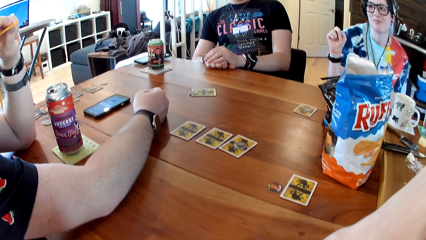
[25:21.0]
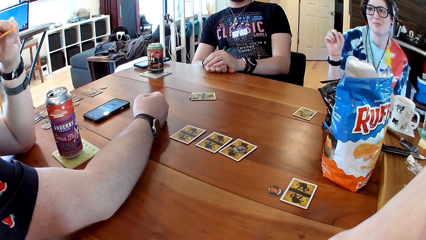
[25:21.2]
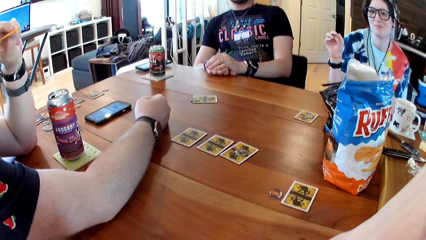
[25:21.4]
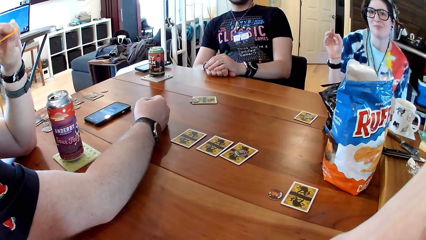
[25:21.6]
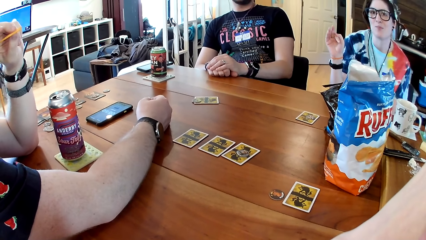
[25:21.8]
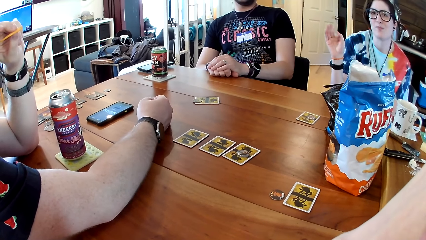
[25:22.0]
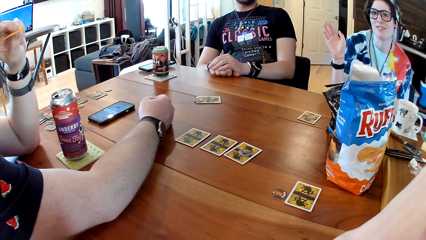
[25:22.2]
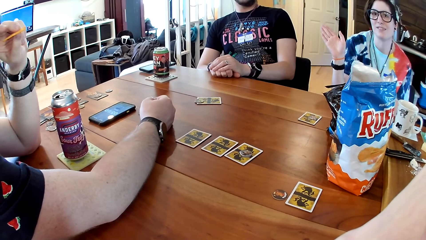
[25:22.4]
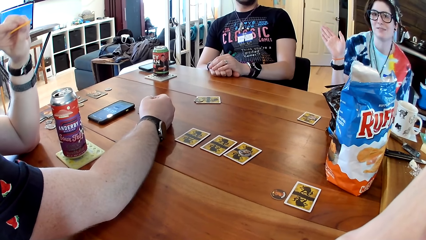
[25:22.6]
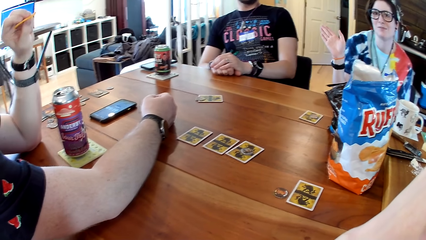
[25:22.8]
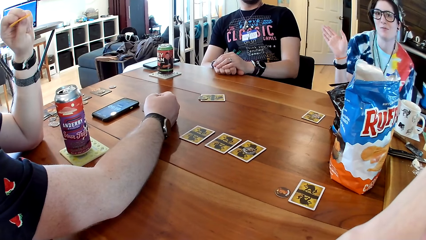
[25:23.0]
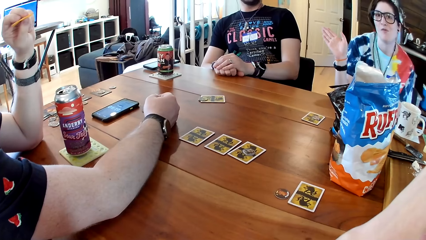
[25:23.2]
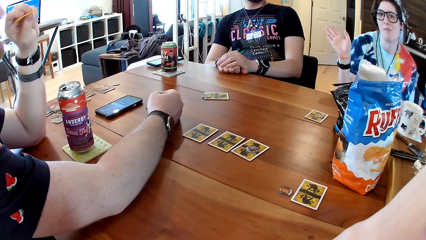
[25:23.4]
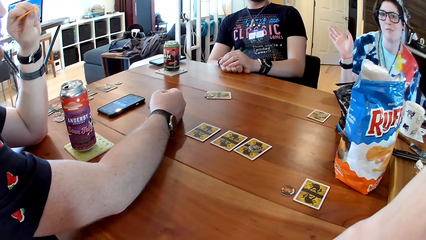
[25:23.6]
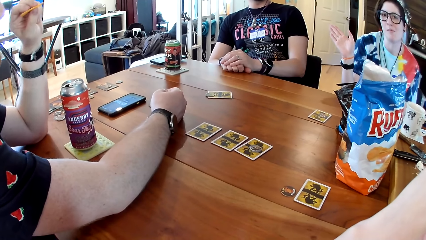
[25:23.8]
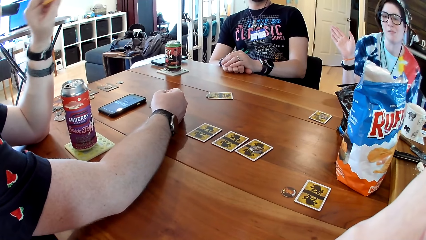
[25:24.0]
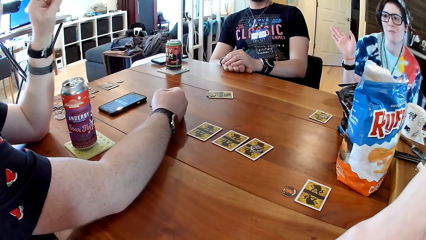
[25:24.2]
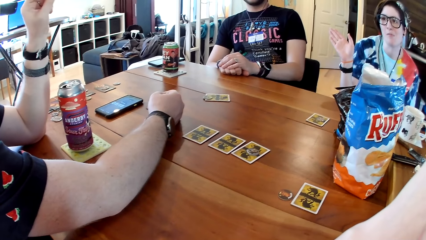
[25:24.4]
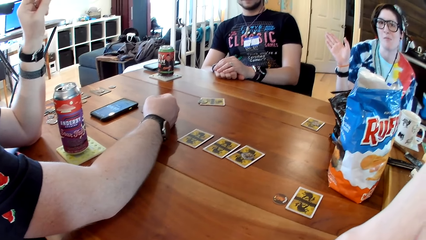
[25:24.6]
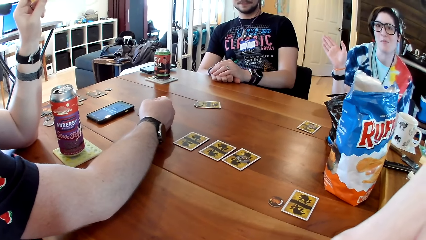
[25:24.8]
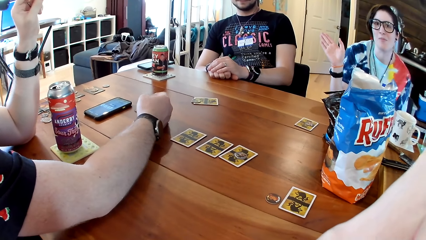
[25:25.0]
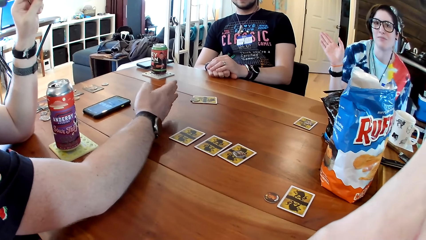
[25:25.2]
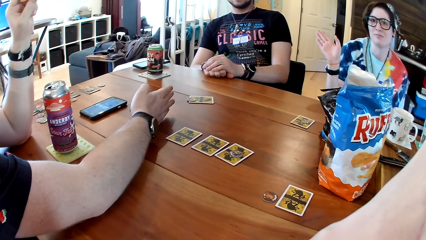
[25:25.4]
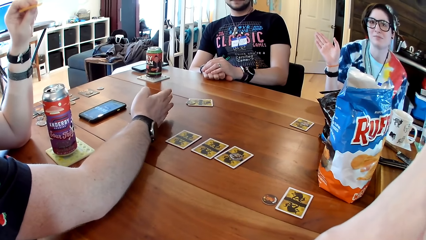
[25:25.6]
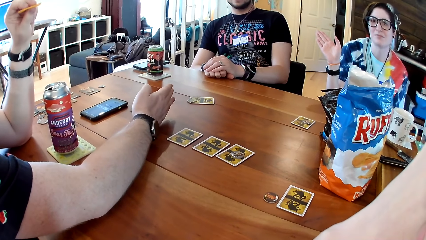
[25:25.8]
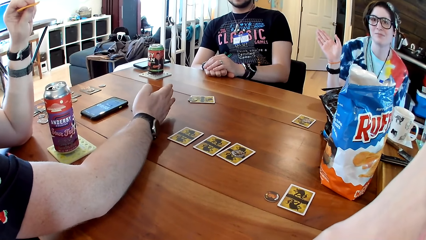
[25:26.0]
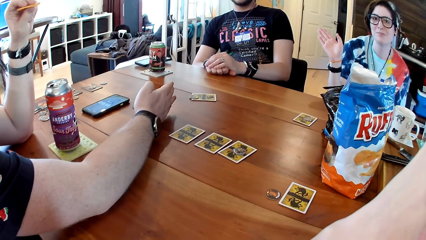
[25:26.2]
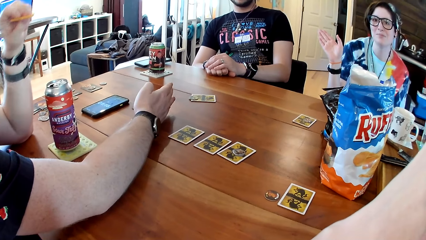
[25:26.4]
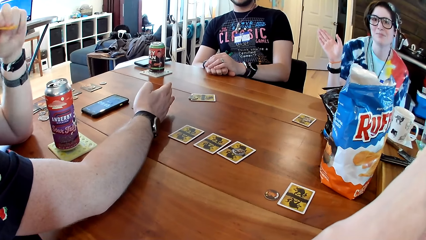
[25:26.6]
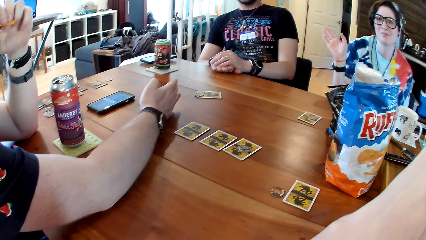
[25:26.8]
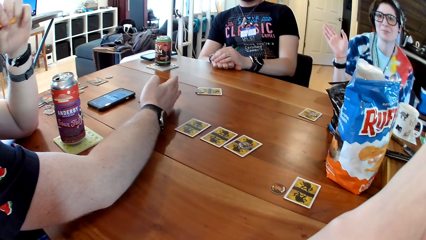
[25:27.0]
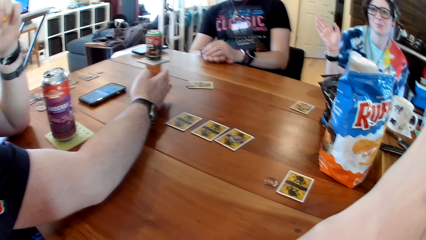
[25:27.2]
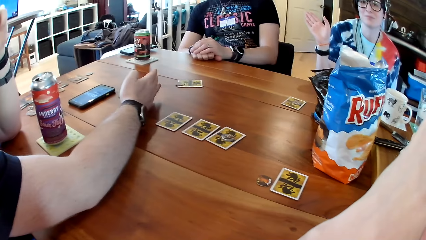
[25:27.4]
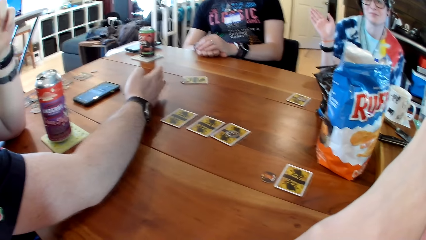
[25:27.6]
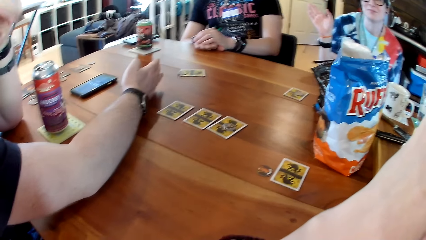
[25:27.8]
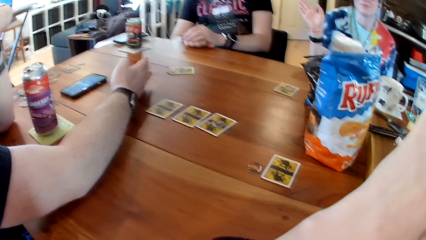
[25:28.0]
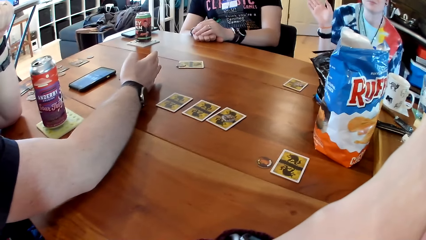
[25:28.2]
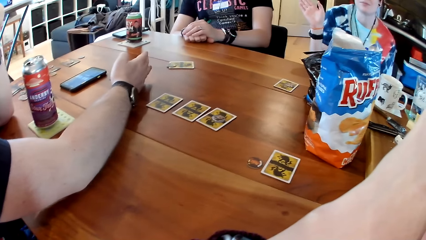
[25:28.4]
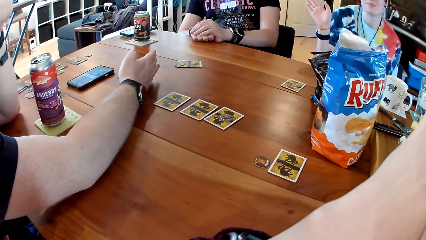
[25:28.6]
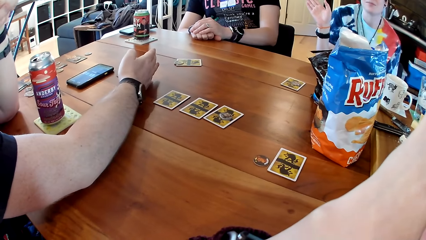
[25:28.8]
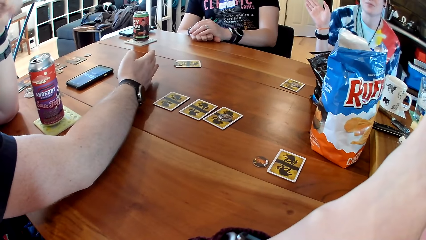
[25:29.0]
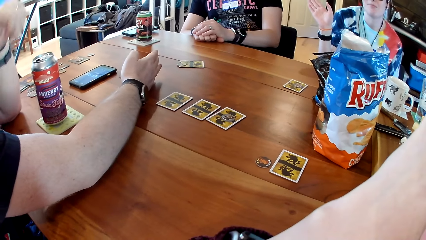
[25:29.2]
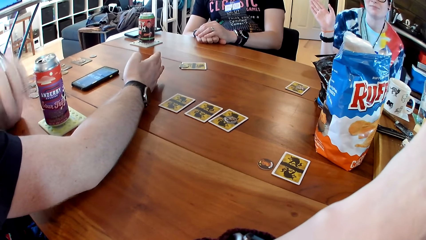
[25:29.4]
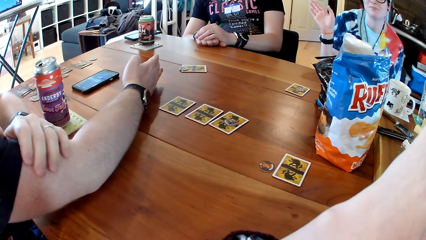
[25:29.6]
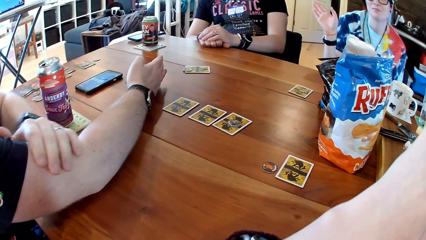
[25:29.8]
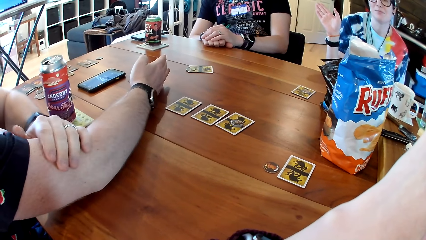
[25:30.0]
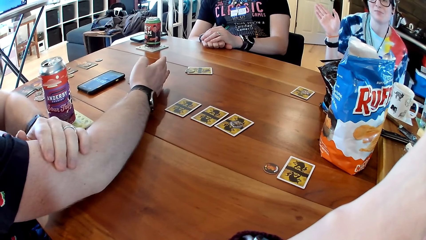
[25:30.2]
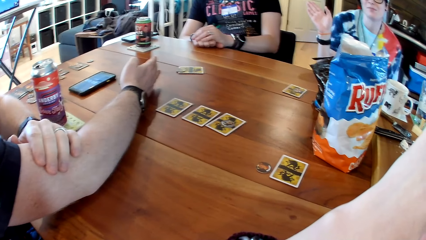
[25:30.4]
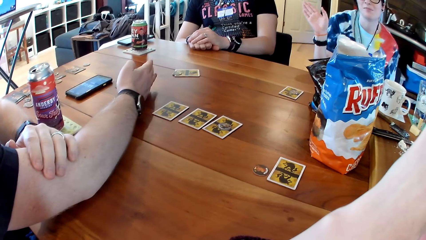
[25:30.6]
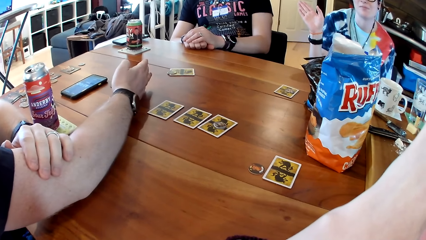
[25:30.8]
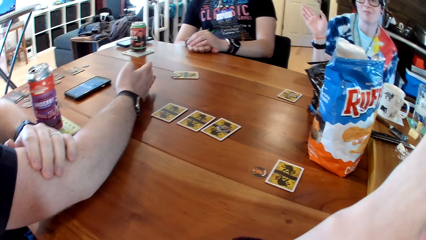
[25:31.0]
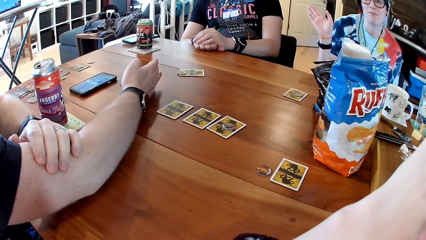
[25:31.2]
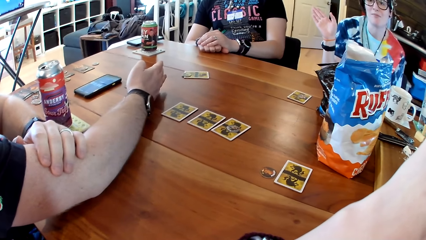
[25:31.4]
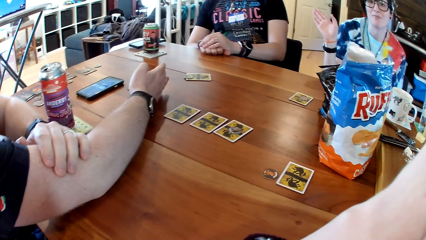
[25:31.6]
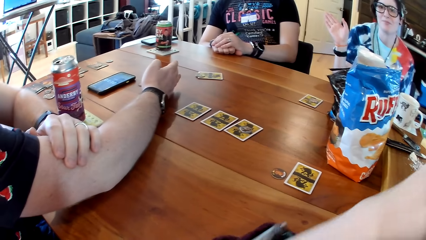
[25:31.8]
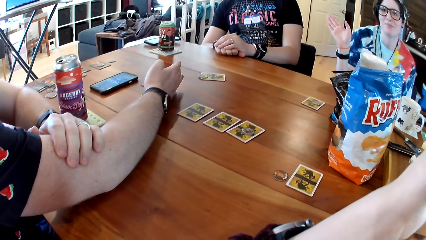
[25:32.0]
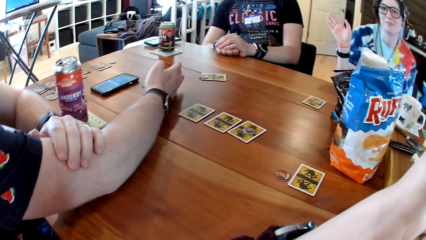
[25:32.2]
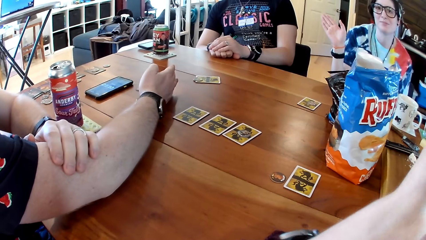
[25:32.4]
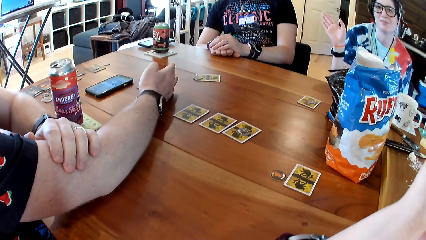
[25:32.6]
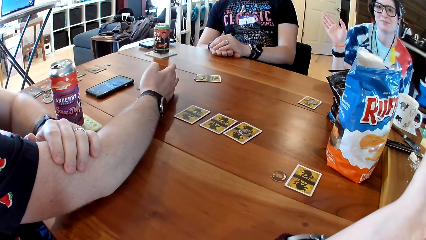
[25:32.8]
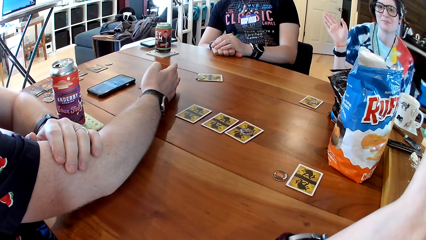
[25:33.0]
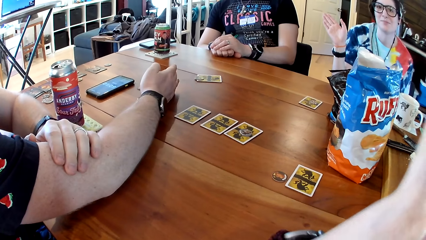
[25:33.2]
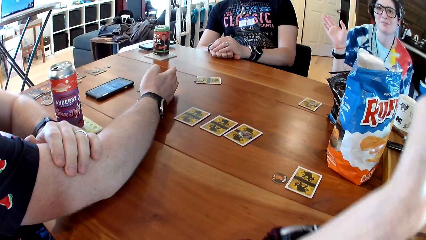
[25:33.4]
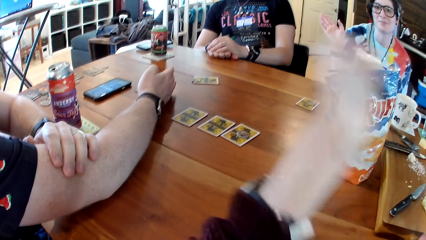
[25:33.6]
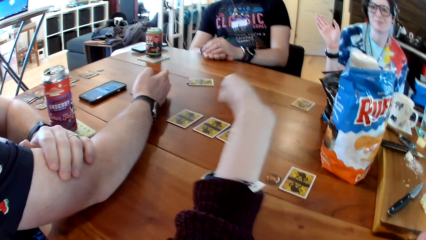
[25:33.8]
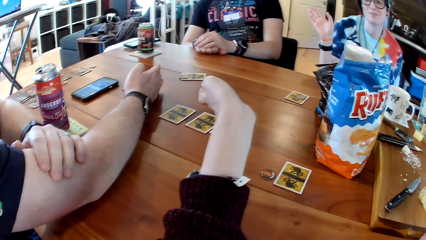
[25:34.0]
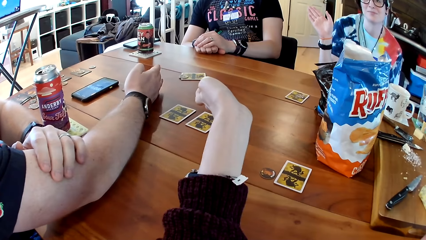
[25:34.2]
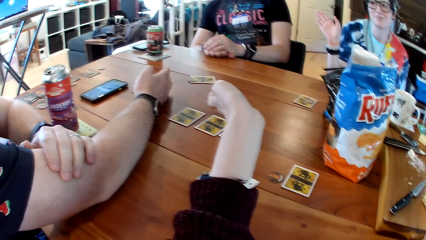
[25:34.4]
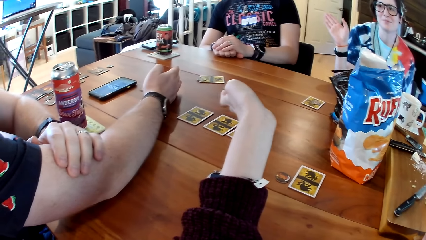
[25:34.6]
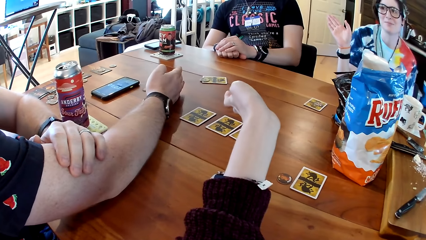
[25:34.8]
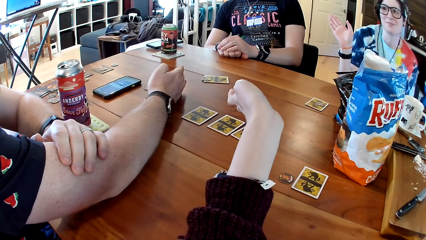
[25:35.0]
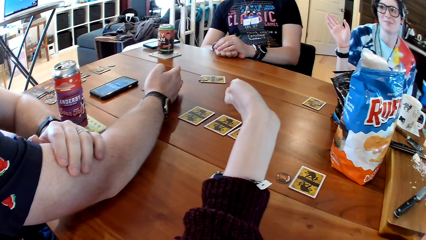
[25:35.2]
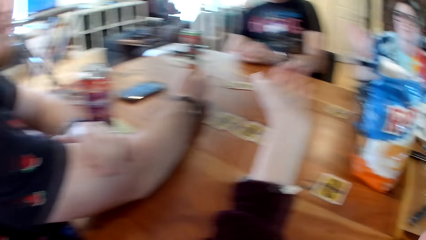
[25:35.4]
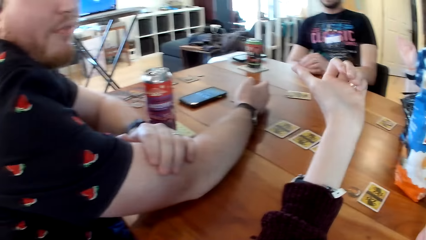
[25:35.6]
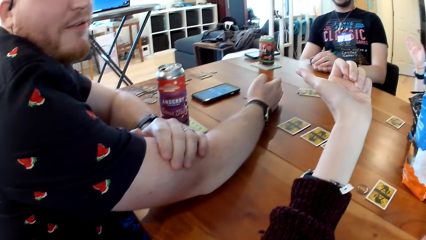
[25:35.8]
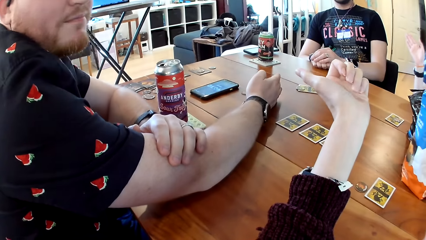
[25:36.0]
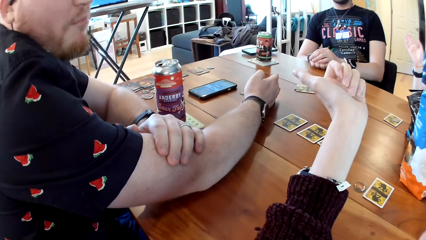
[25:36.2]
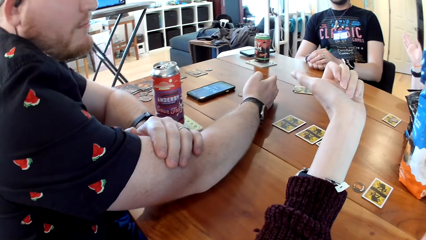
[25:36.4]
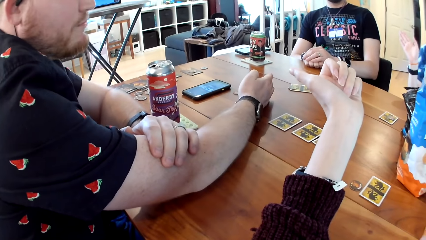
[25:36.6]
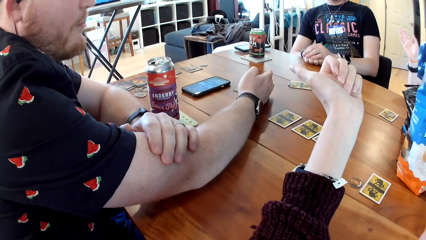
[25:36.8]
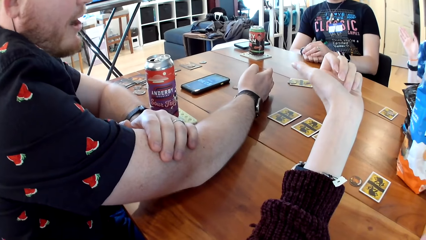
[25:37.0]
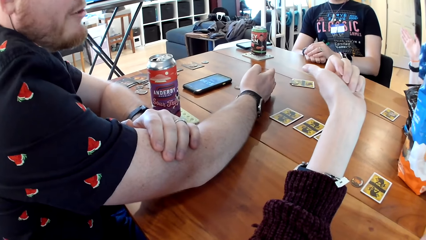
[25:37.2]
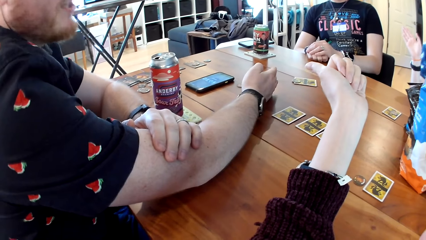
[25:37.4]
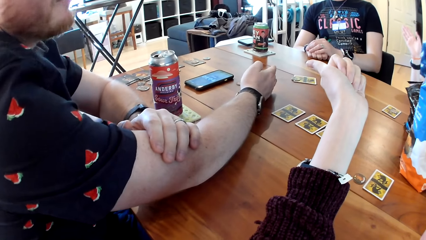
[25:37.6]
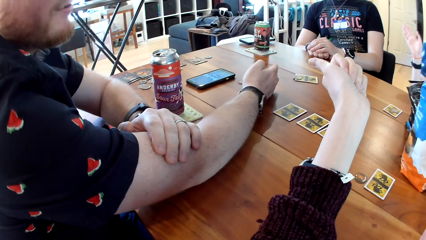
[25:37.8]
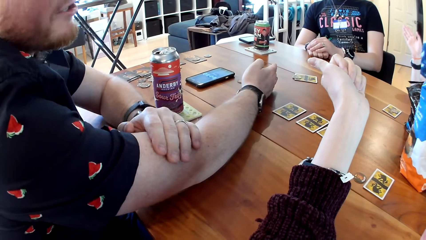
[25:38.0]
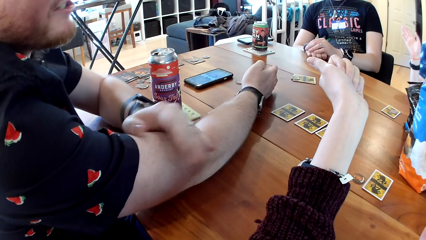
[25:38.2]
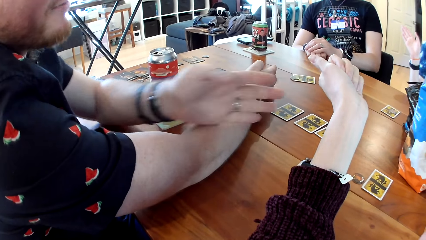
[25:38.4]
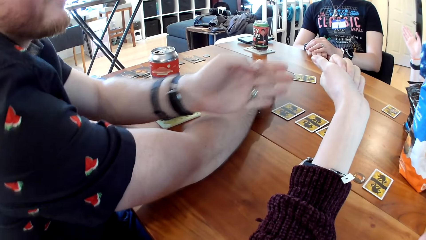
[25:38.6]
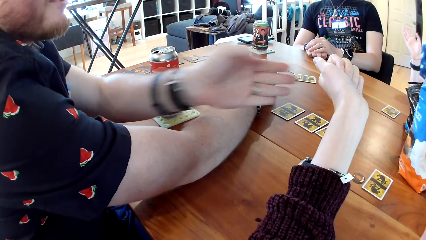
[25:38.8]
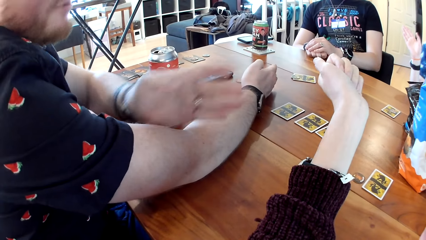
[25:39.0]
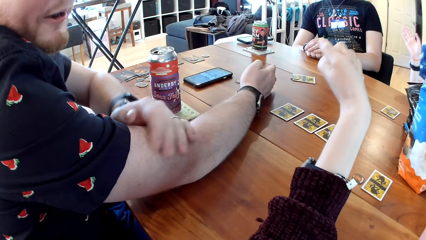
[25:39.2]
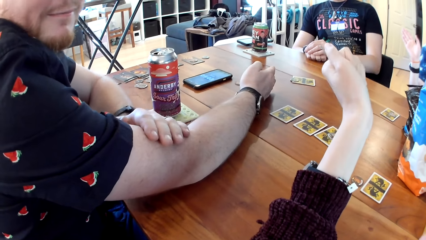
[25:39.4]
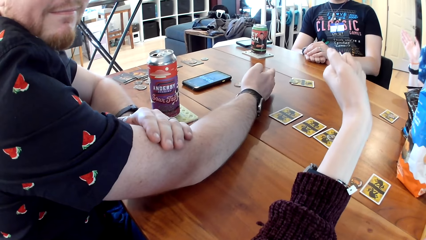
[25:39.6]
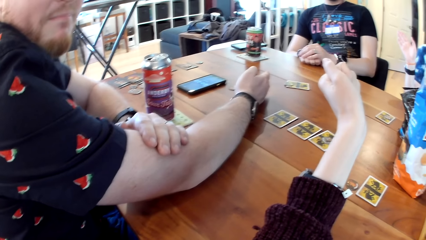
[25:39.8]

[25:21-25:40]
The woman points her right hand towards the man. The camera wearer moves her hand.
